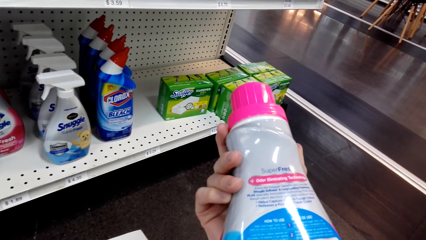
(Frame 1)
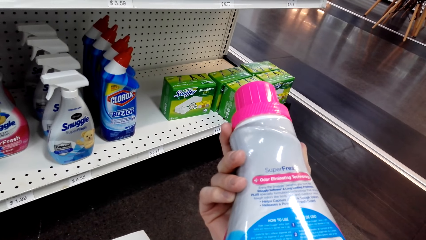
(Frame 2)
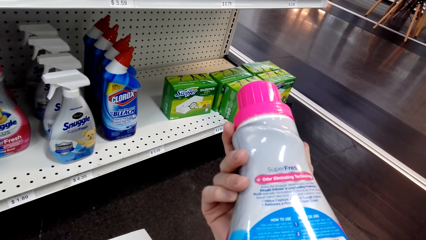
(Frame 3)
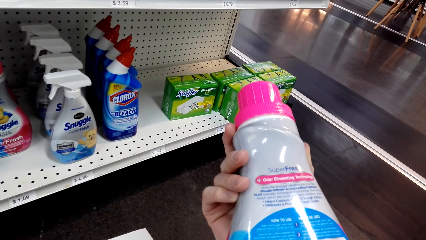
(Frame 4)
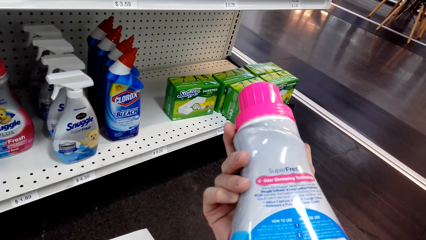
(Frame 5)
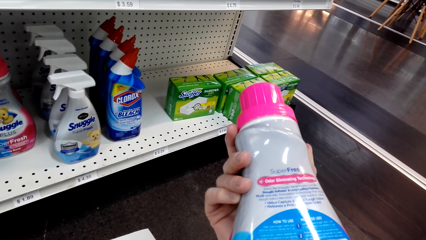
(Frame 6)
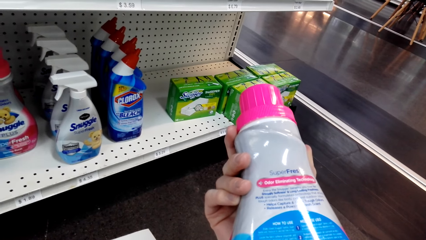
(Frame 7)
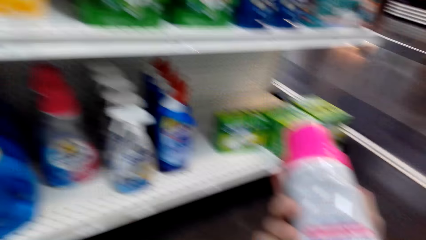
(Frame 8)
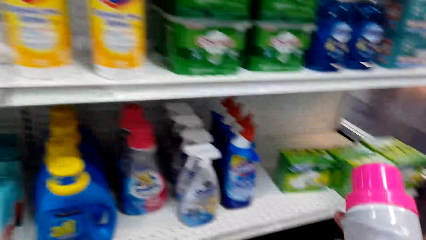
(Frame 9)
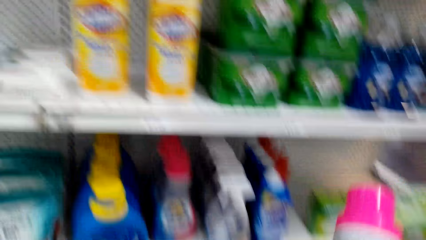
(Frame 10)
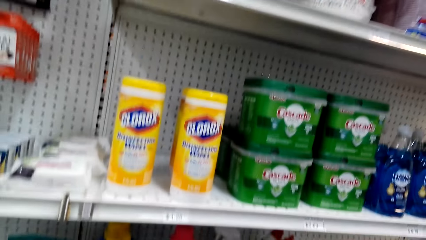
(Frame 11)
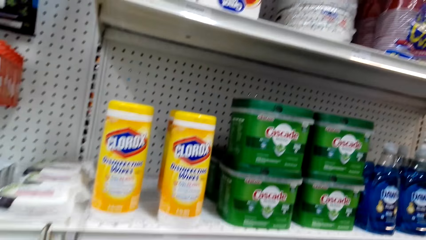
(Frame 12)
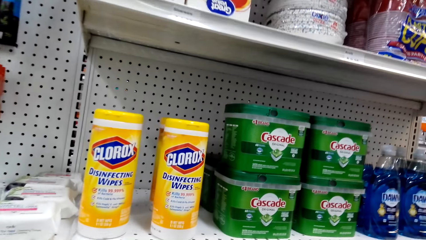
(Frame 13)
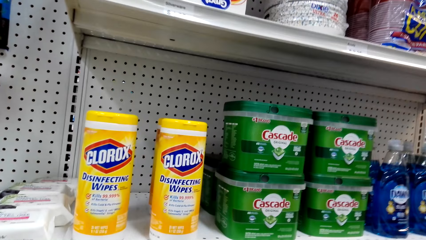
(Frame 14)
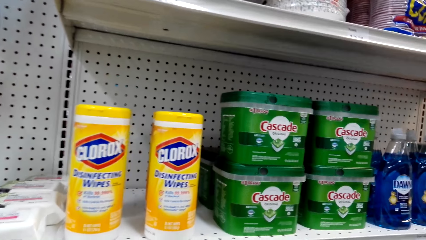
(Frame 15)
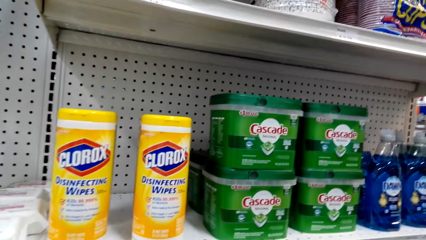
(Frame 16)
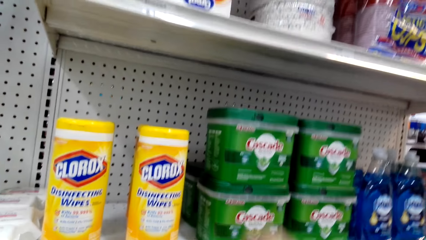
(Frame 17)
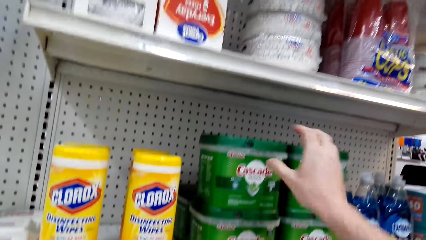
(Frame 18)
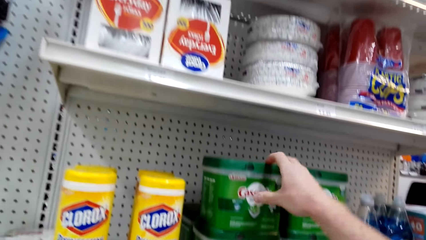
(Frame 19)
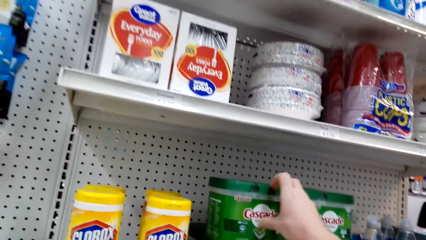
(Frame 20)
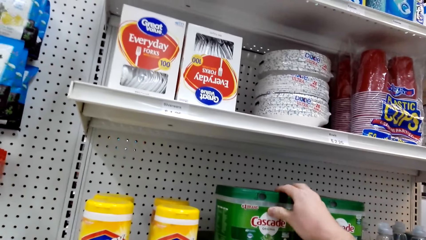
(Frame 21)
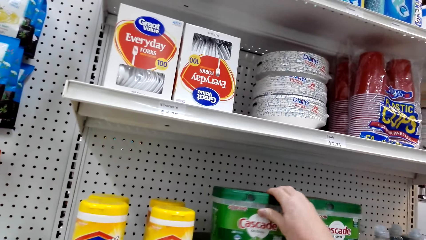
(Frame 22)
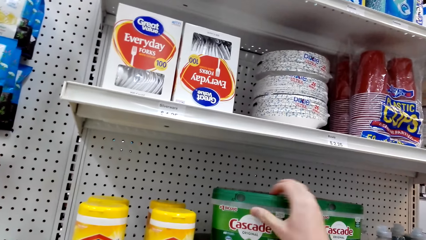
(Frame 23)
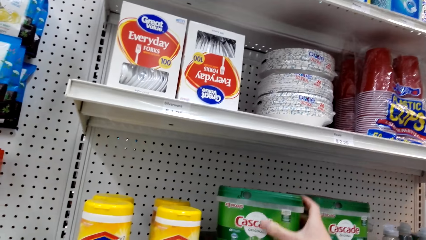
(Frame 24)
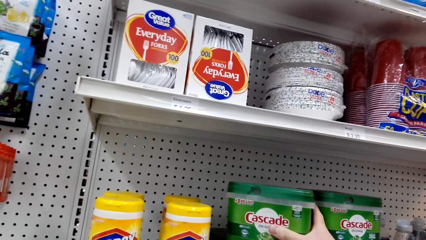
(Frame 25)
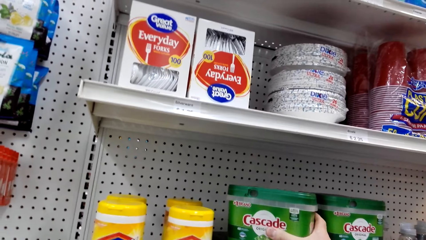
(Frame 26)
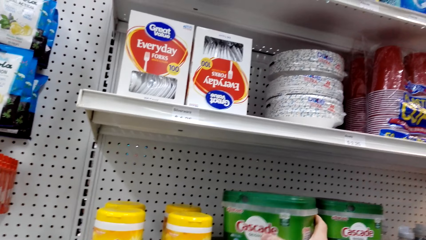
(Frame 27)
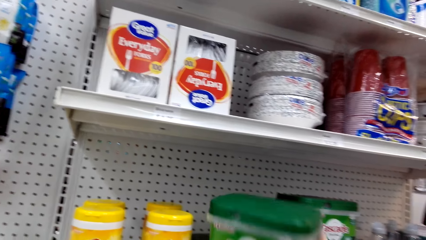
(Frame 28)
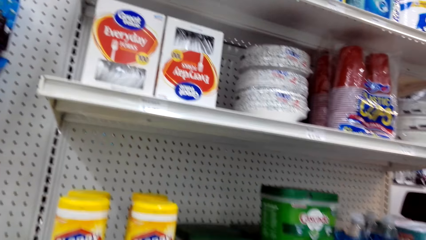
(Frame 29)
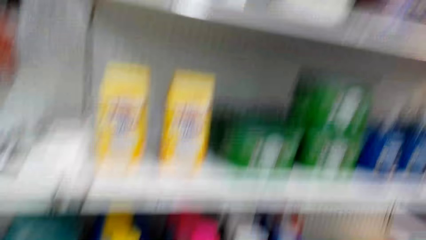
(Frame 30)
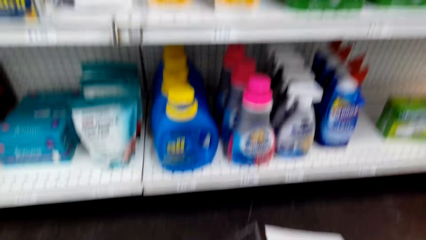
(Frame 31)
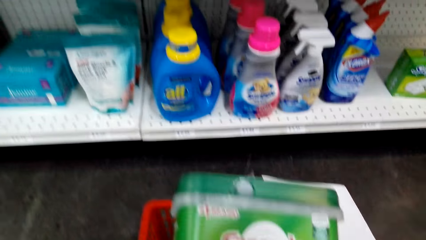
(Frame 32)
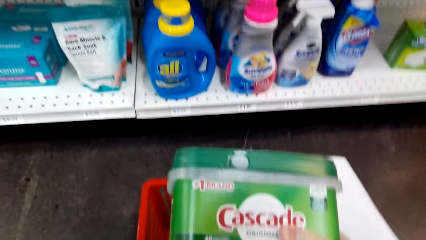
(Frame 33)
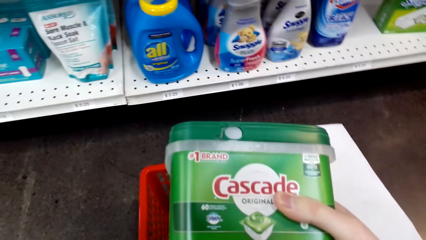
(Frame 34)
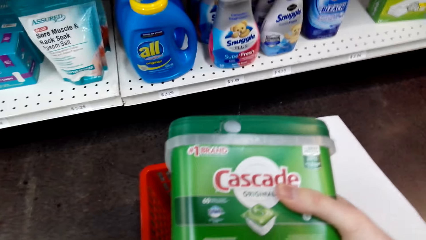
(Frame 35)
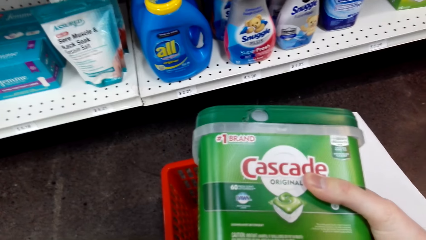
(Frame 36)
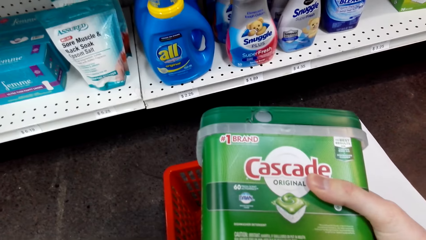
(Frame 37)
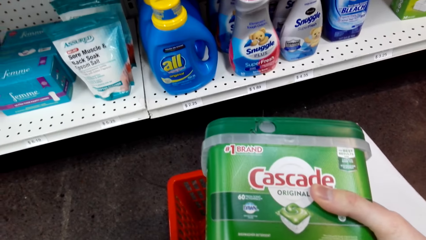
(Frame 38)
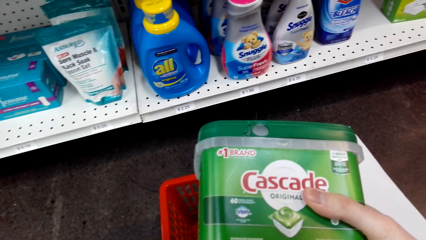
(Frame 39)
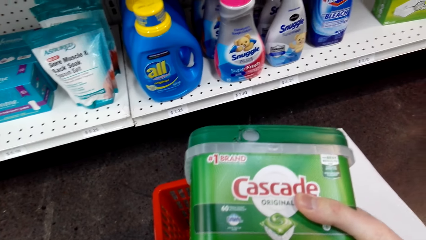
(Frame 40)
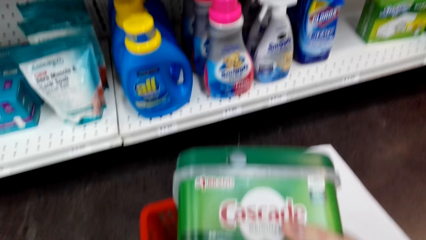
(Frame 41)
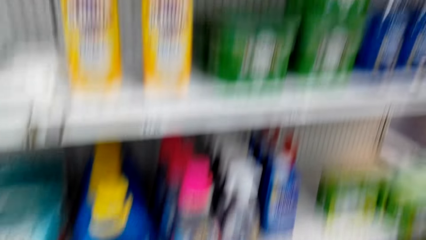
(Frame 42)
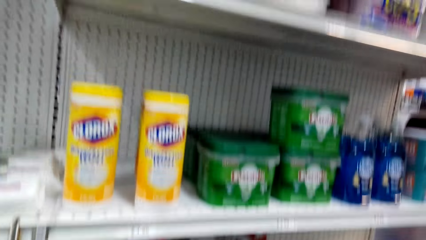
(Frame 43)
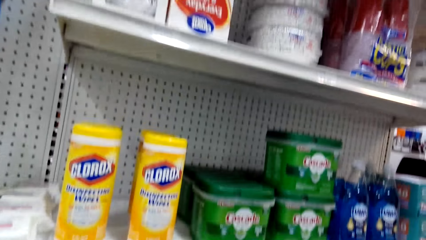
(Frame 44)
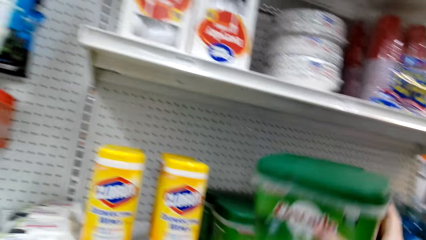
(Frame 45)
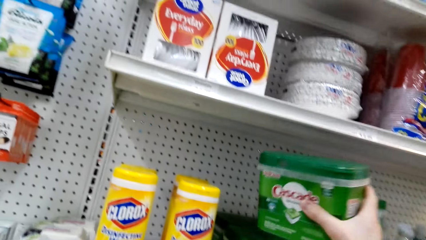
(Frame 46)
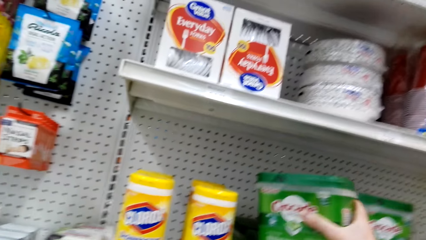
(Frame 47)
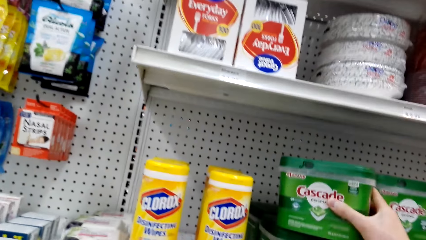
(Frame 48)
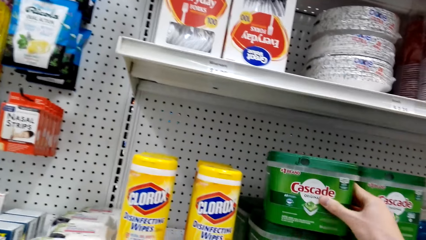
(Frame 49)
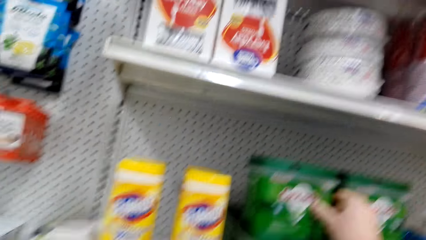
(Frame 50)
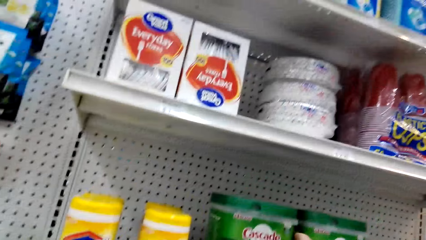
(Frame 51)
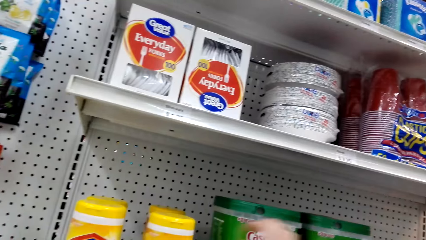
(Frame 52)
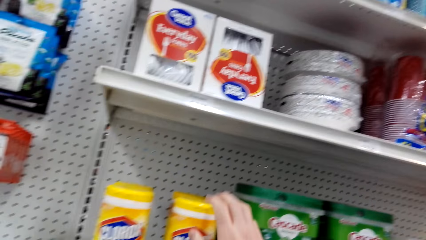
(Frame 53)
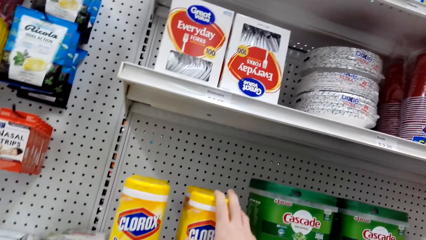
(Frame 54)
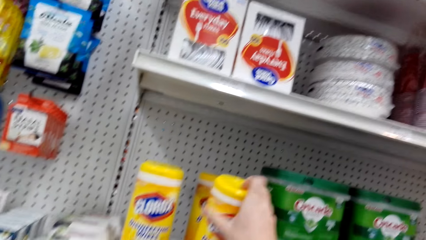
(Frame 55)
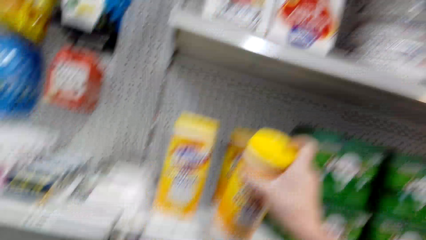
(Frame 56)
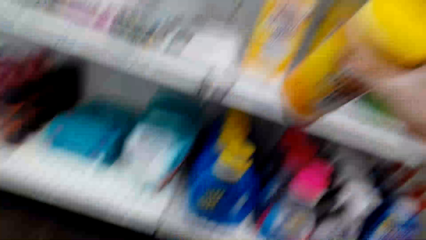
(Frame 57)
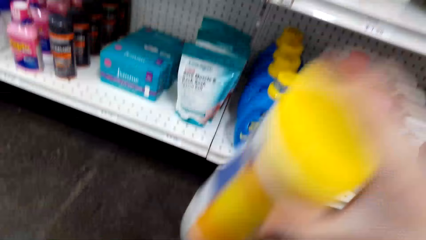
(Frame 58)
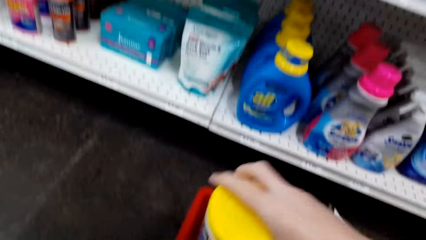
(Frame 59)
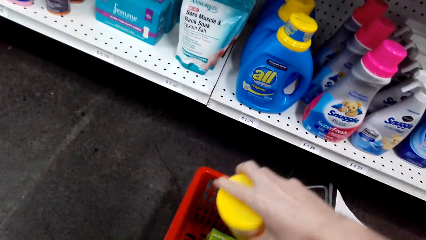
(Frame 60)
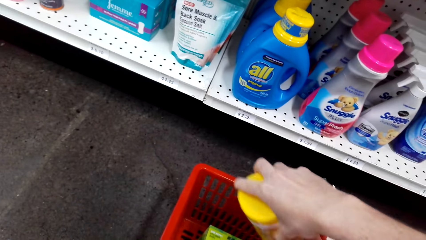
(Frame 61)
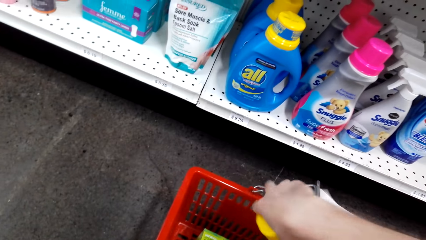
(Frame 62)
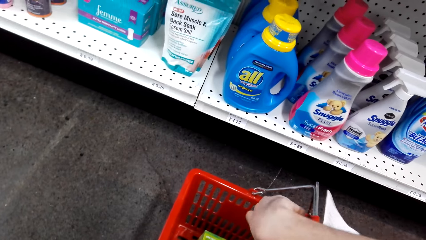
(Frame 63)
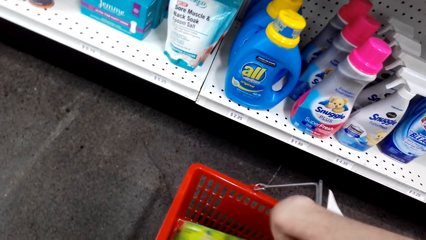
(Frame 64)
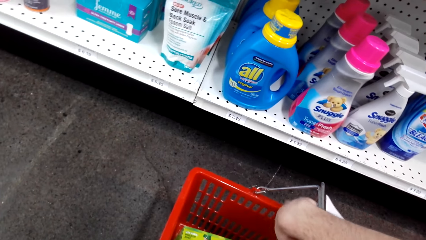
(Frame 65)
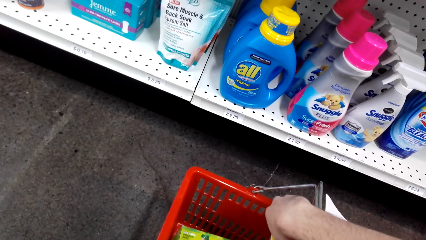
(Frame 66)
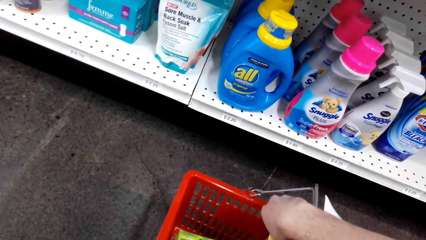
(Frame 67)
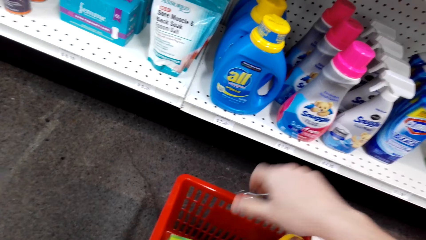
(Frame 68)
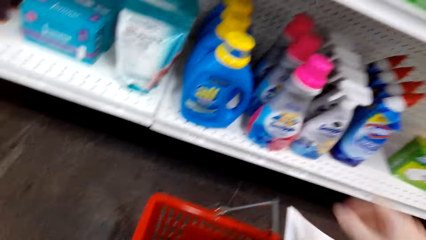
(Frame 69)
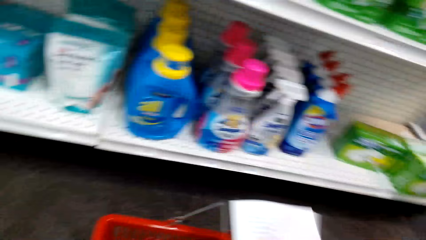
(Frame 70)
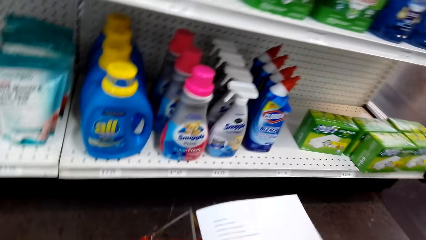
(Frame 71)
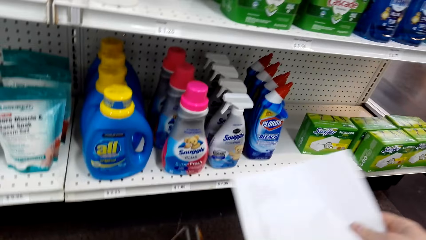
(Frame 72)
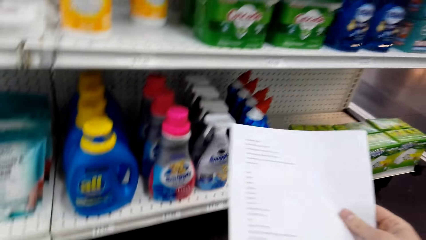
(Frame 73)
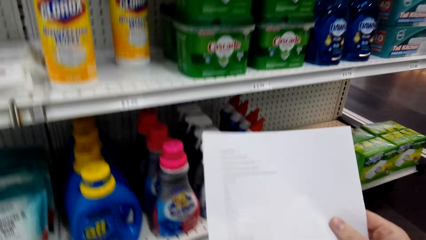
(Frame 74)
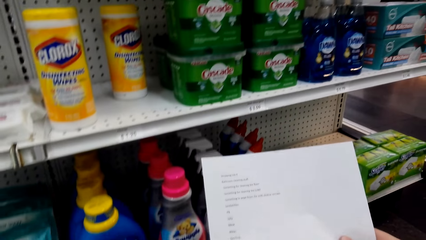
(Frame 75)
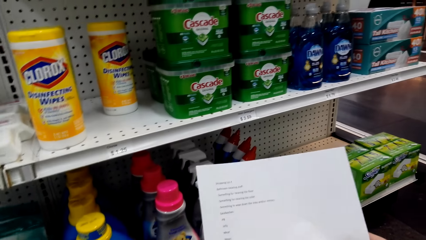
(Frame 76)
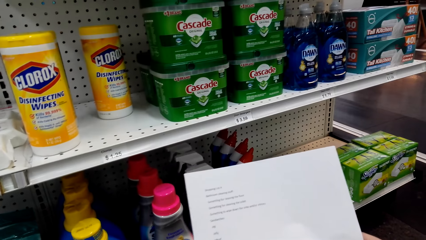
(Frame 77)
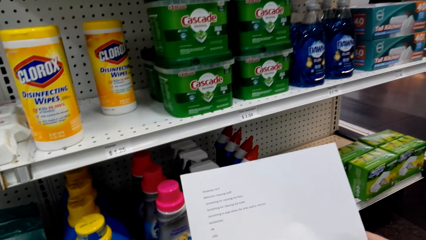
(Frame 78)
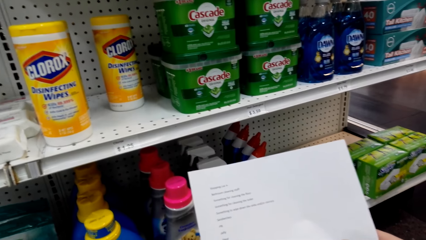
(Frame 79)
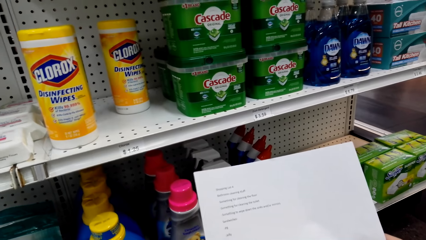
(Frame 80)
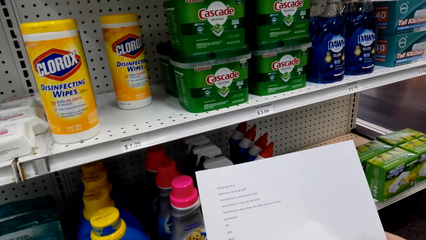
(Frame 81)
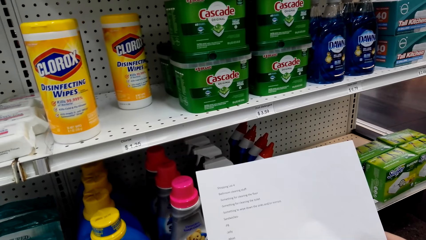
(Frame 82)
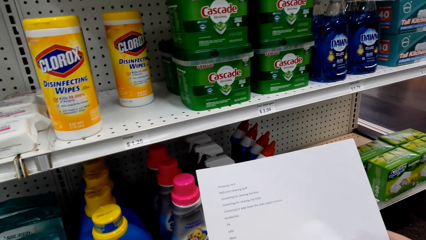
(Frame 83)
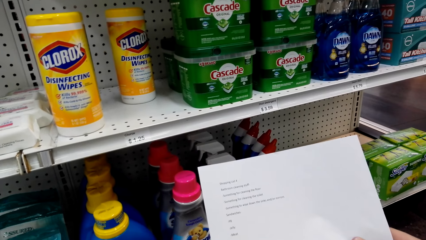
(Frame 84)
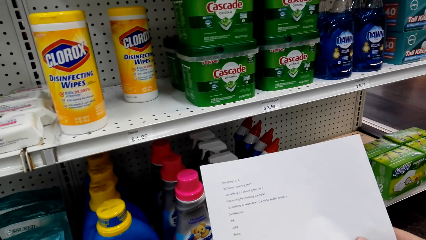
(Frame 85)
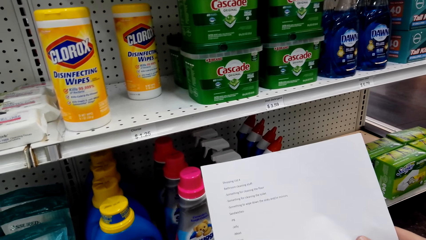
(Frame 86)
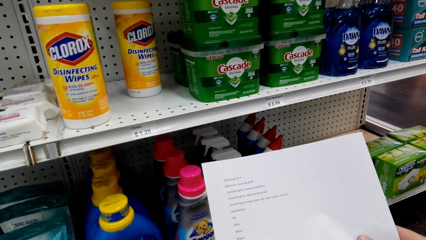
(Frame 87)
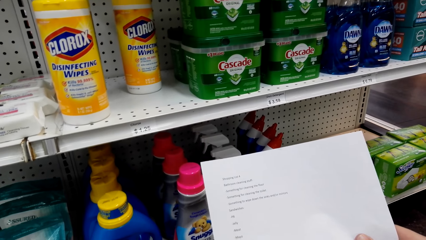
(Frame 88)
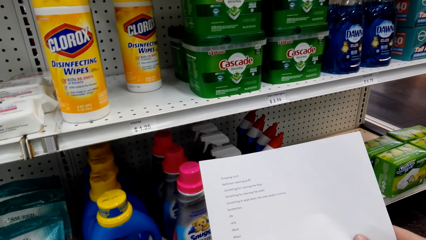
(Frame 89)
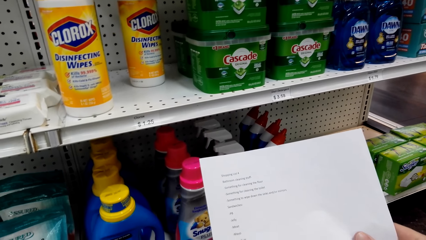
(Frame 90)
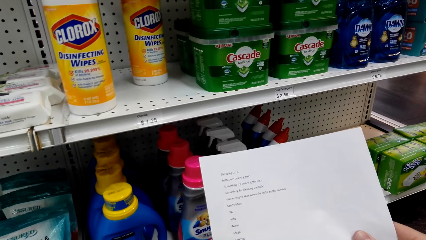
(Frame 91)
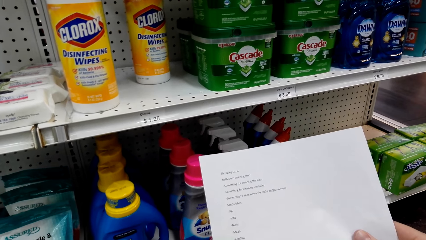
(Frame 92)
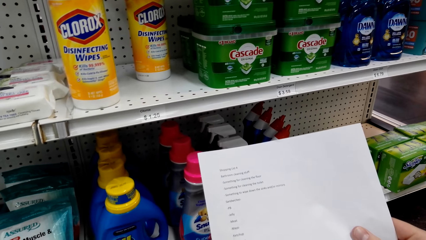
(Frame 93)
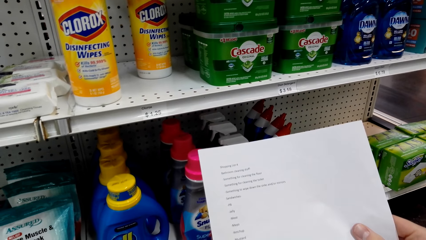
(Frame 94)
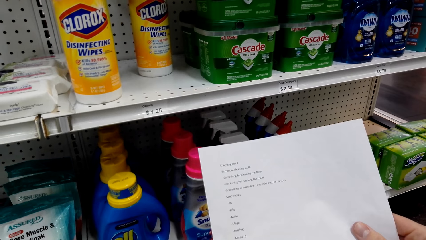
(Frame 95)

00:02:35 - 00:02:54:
The camera wearer looks around the shelf. They pick up the Cascade container from the shelf. They look at the container. They put the container on the shelf. They pick up the Clorox container. They put the container in the shopping basket. They pick up the paper. They look at the paper.
